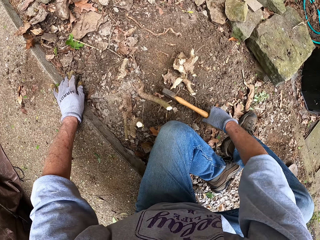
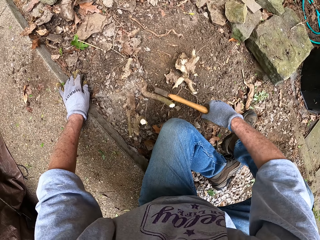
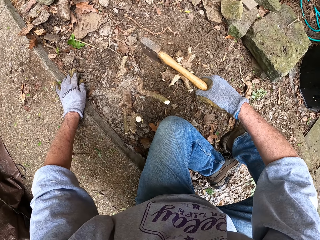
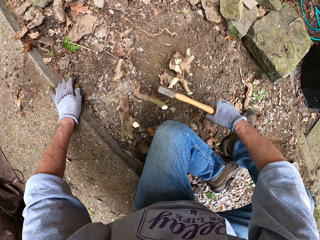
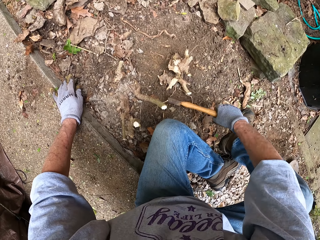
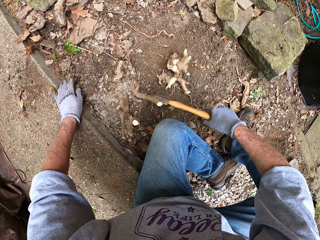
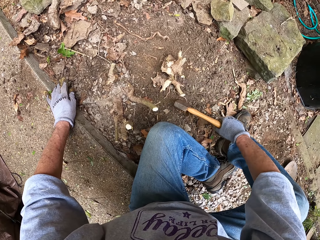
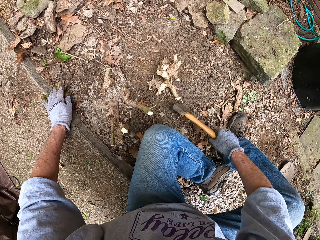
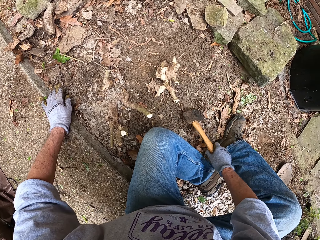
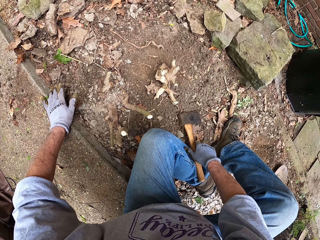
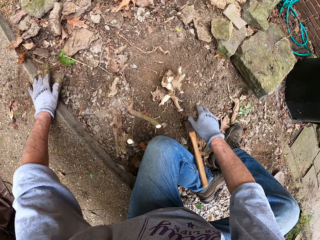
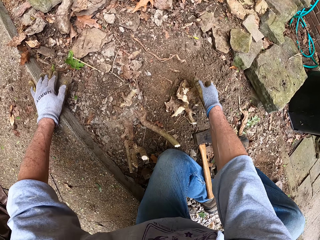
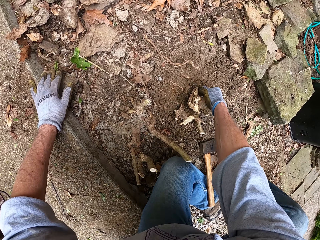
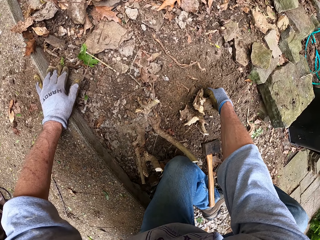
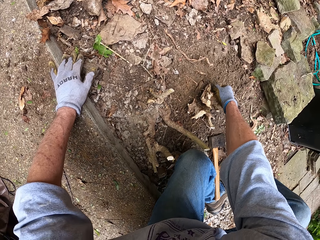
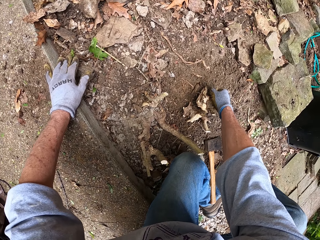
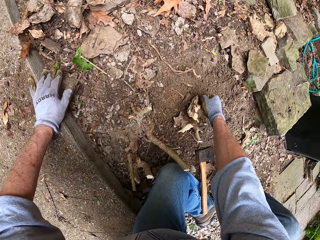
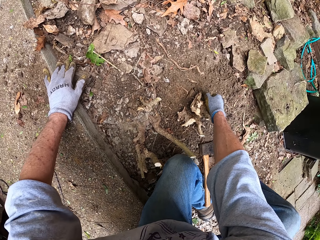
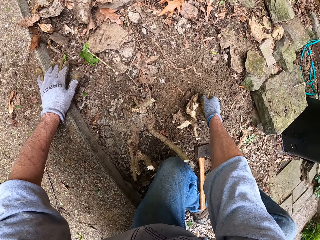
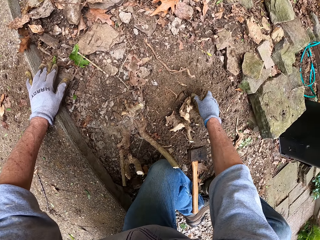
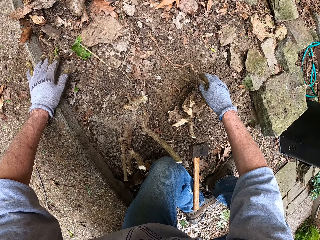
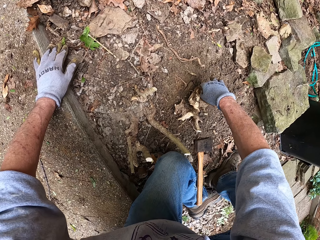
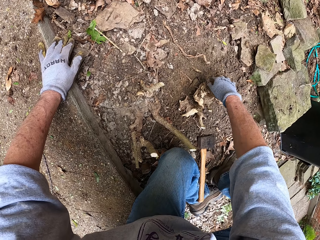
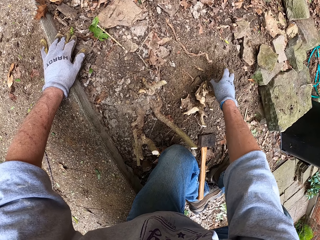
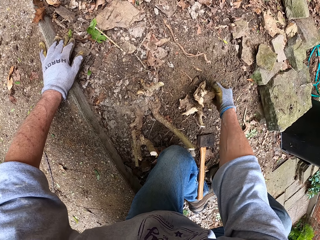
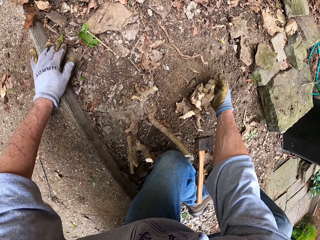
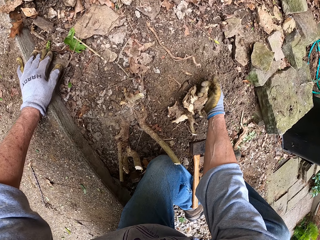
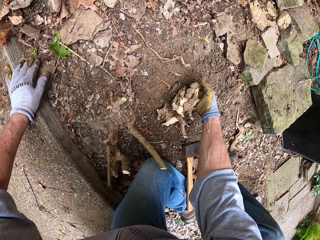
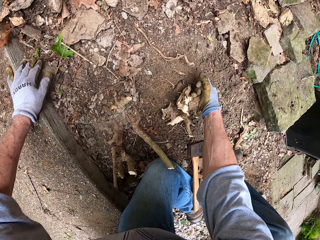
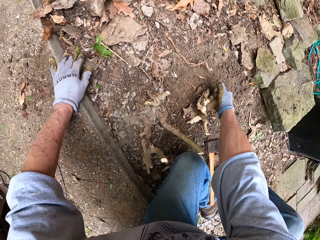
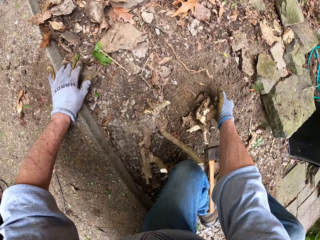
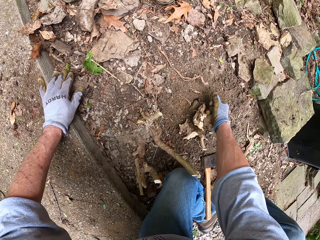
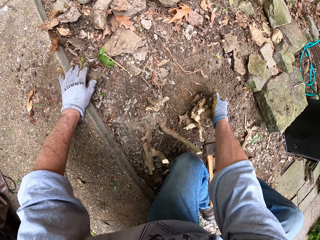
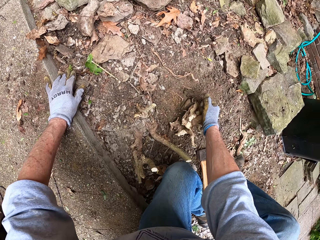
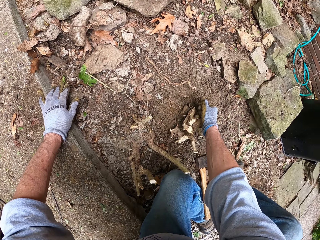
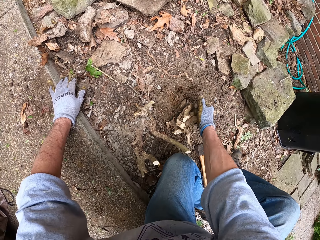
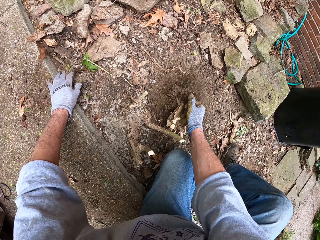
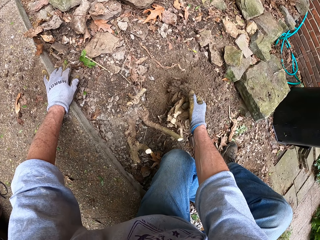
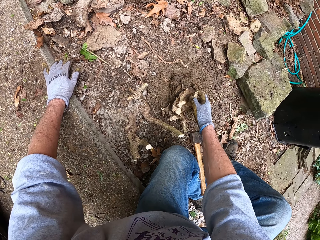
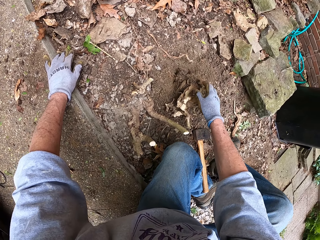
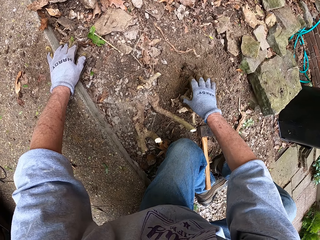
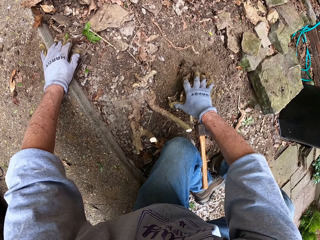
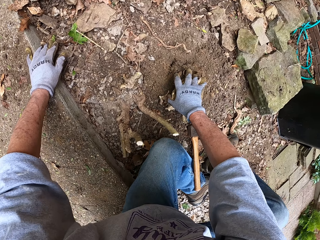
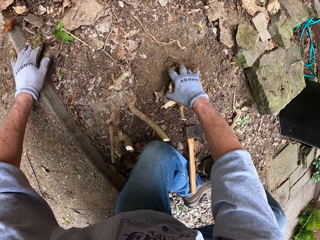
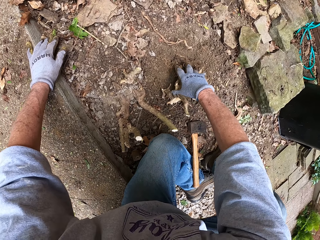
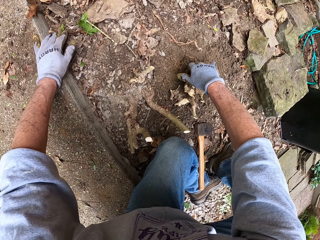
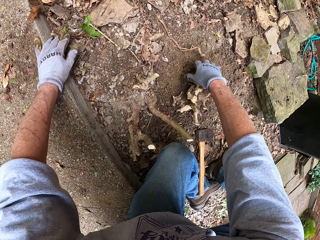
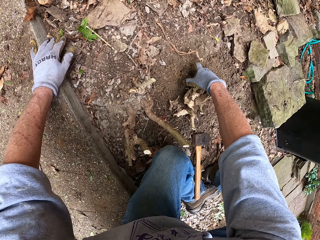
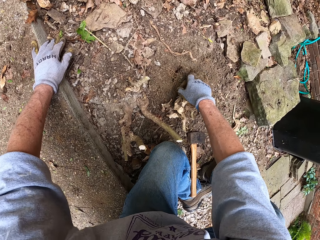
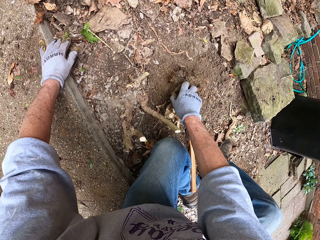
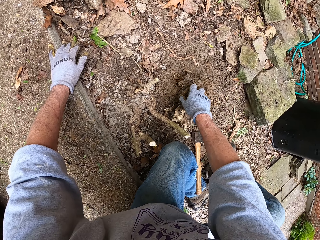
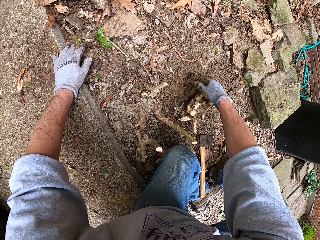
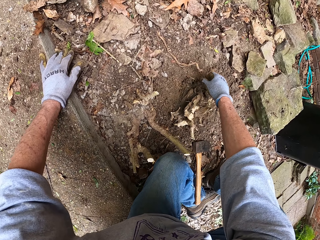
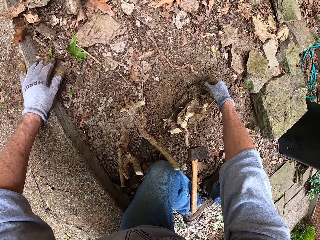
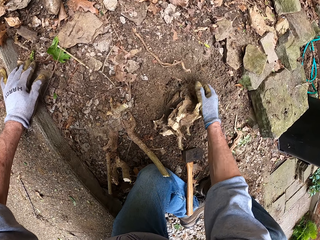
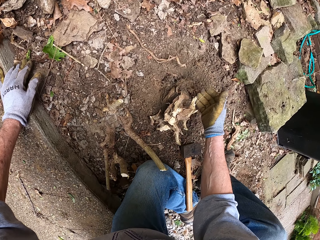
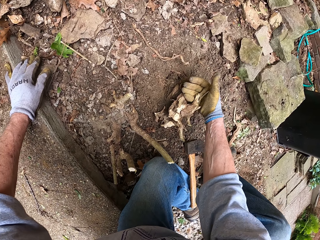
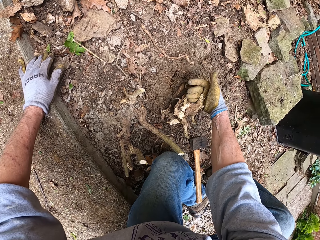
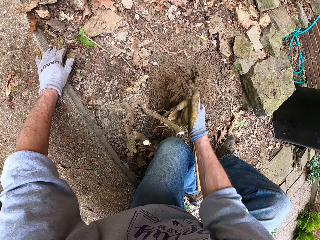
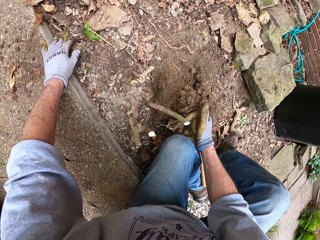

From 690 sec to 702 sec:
The camera wearer places the axe on the floor and his leg. He uproots the stump from the ground with his right hand.

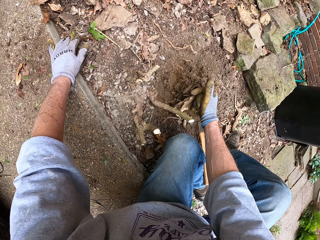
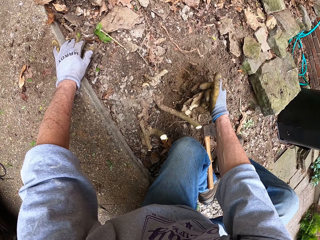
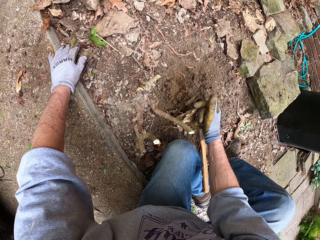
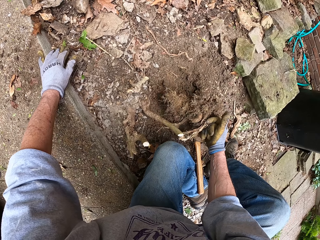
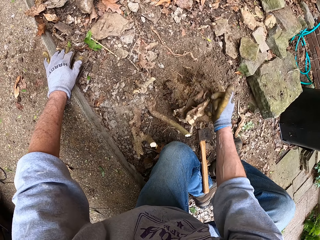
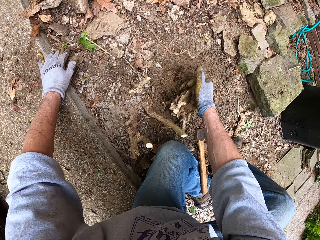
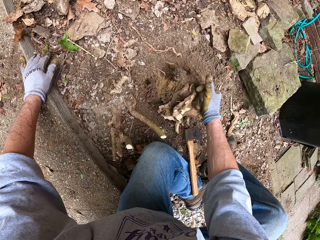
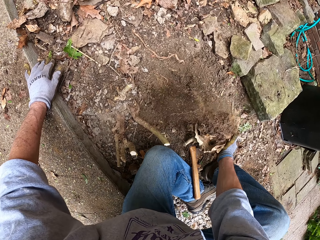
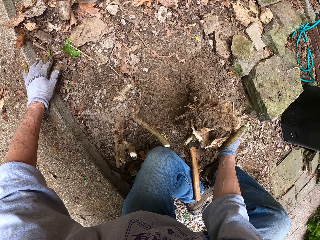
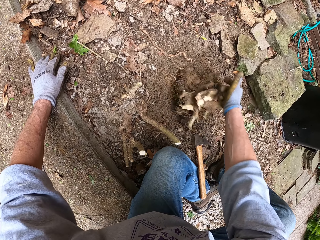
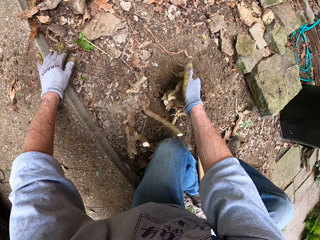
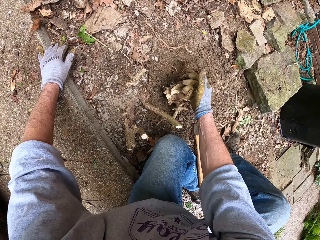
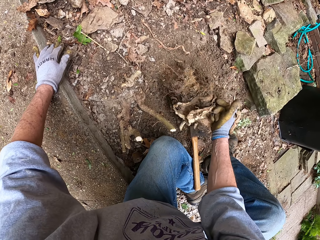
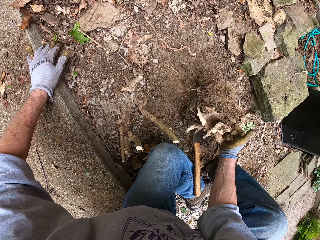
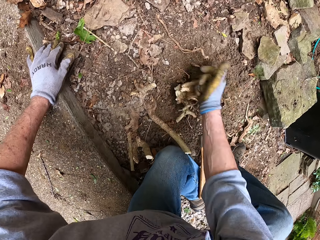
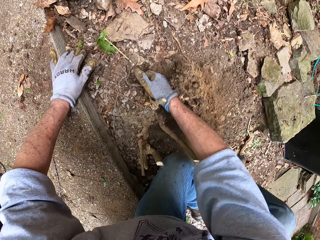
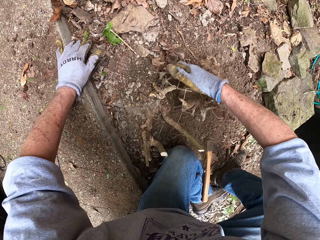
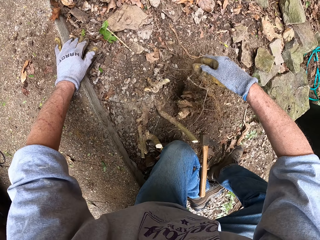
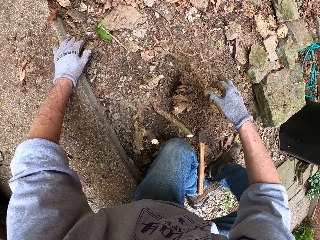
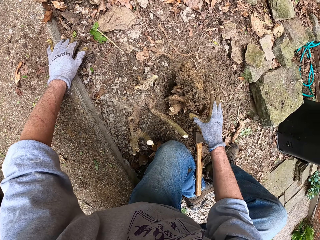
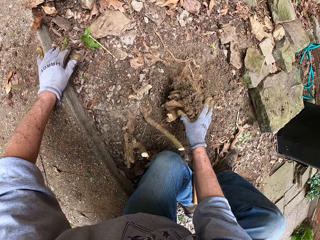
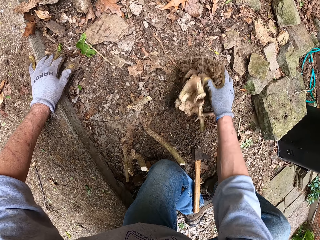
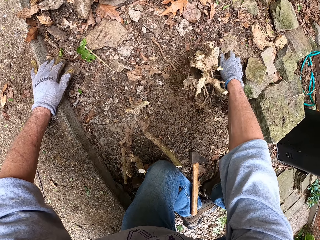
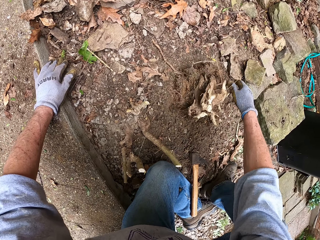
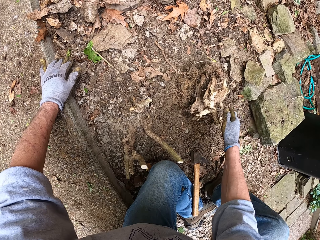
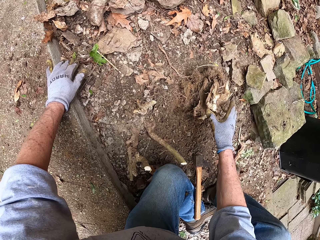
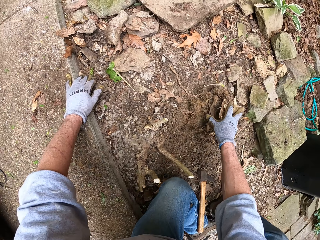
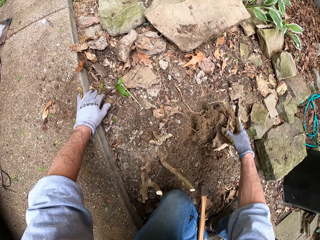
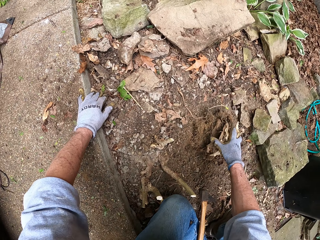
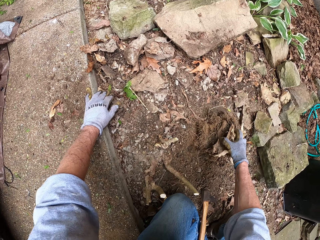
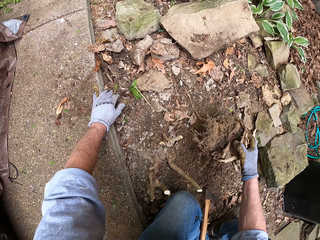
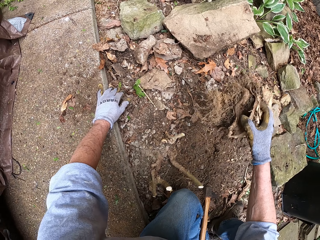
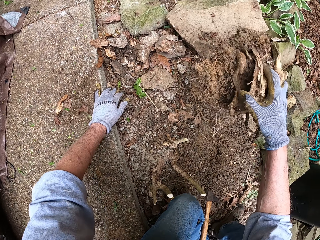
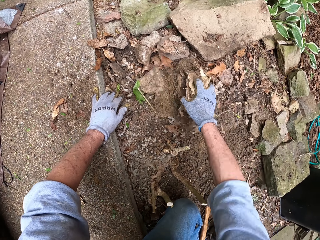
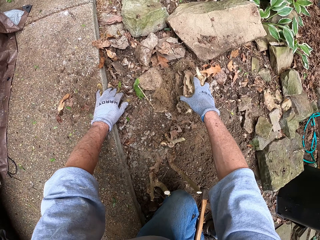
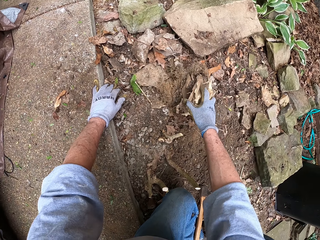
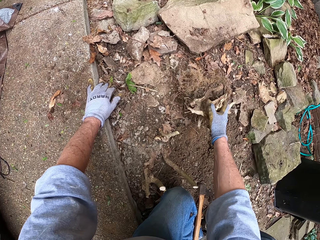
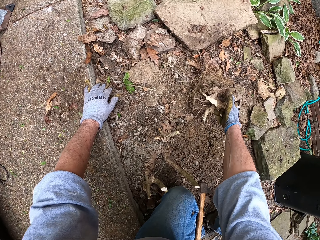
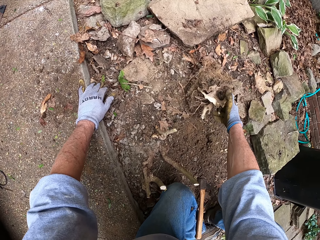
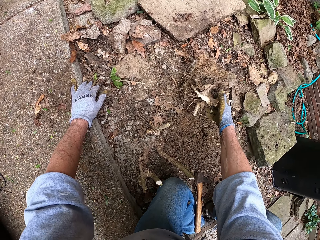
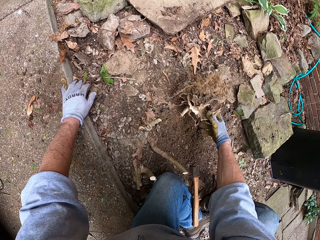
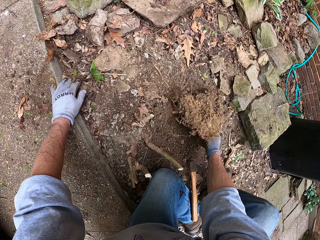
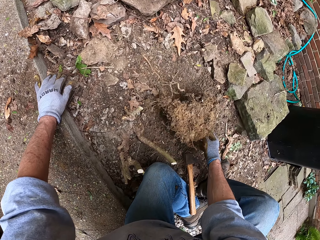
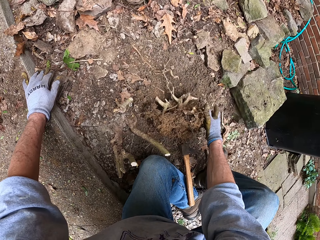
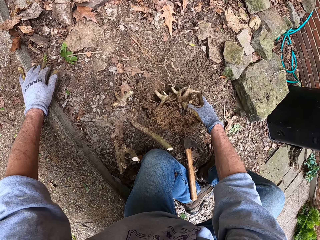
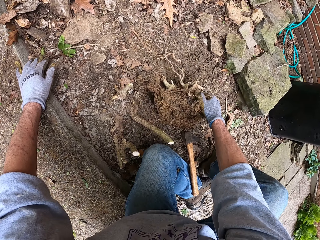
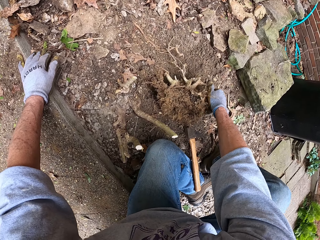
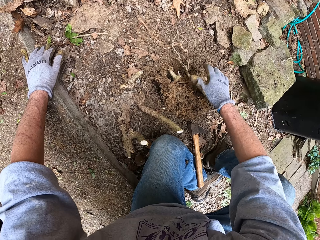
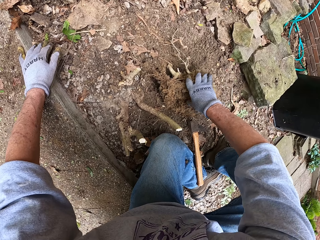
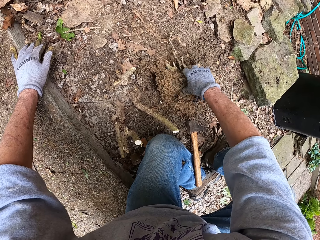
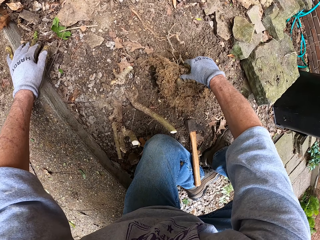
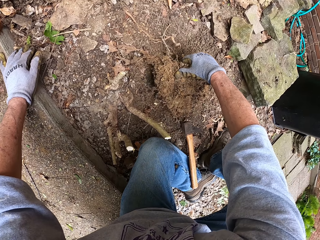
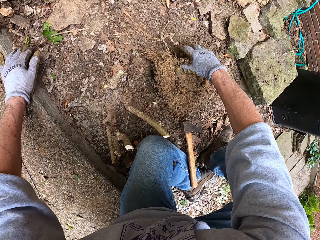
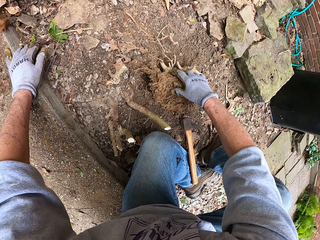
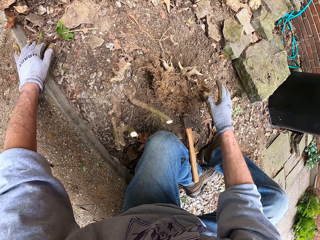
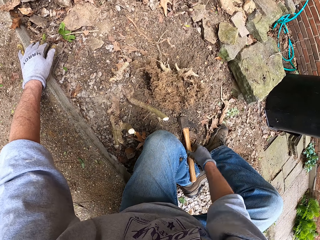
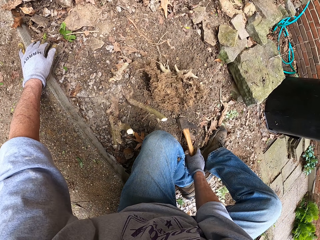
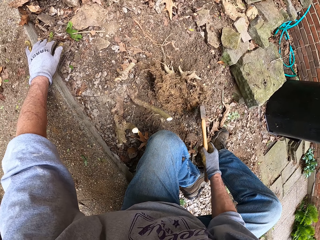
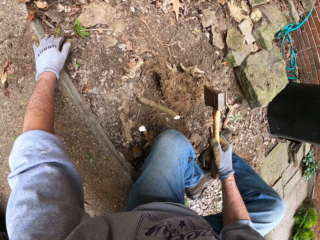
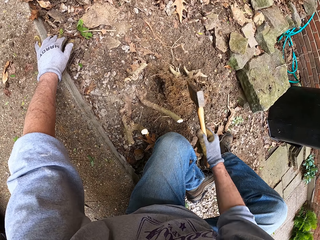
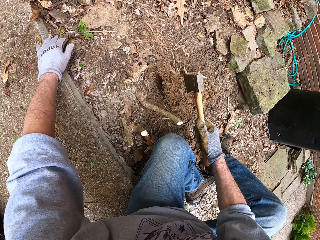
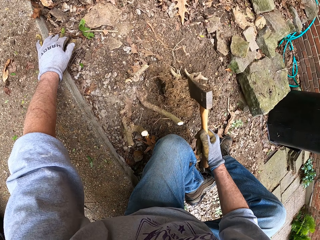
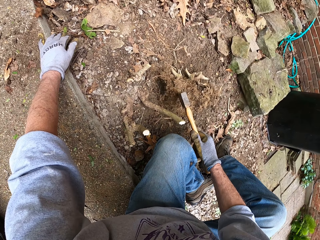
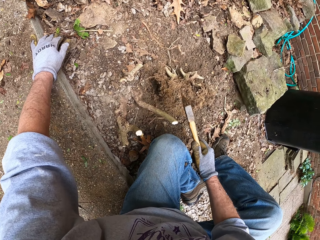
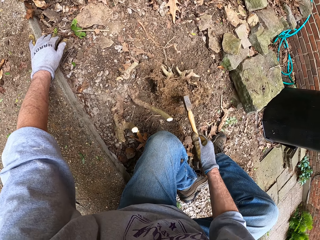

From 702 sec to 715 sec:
The camera wearer lifts the trunk. They hit the stump against a stone. They place the stump upside down on the ground. They pick up the axe from the ground. They remove the soil from the root of the stump with the axe.
